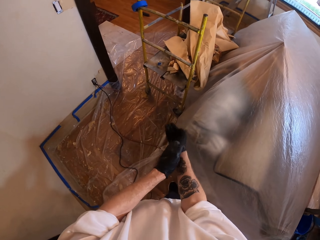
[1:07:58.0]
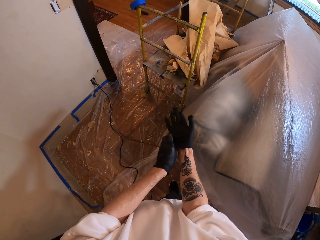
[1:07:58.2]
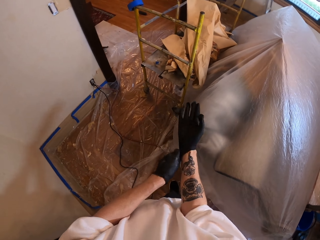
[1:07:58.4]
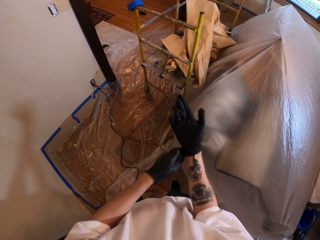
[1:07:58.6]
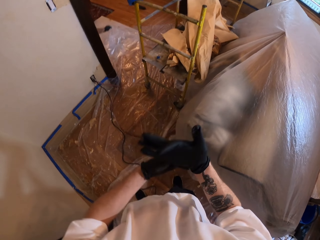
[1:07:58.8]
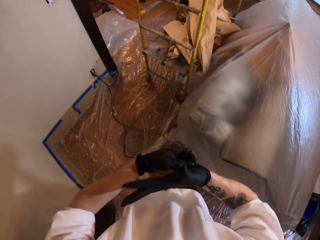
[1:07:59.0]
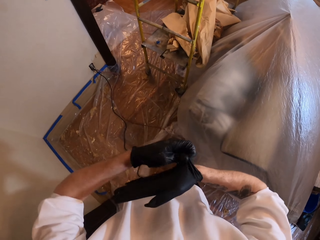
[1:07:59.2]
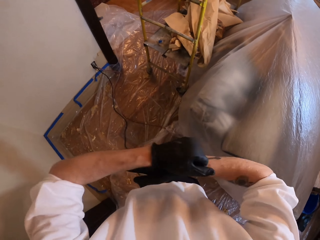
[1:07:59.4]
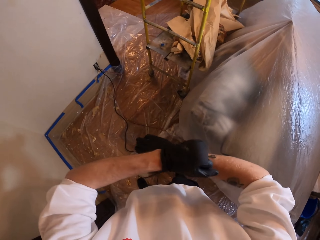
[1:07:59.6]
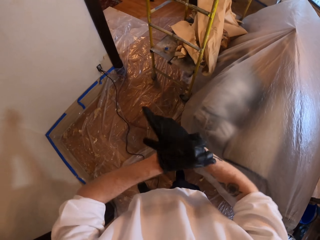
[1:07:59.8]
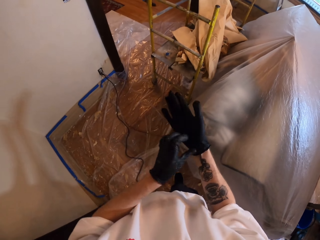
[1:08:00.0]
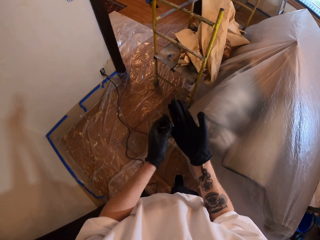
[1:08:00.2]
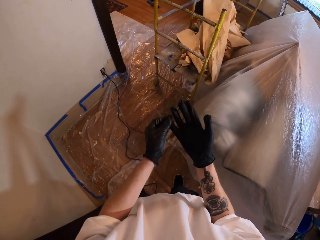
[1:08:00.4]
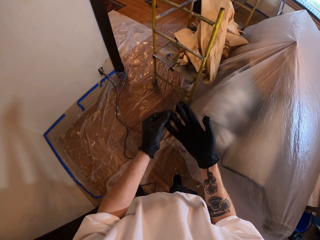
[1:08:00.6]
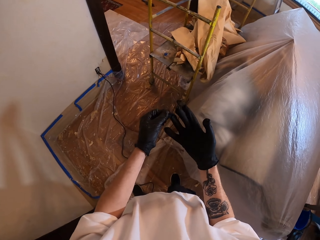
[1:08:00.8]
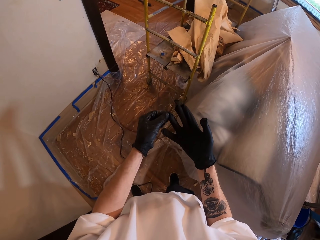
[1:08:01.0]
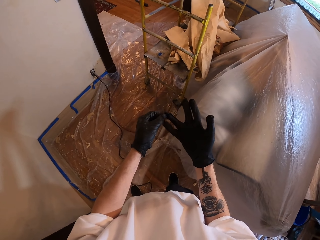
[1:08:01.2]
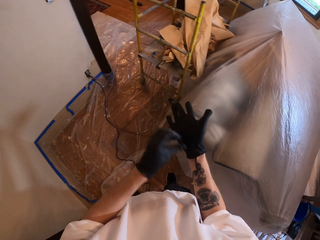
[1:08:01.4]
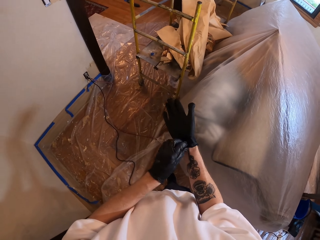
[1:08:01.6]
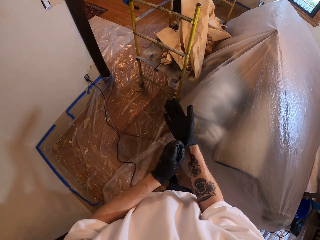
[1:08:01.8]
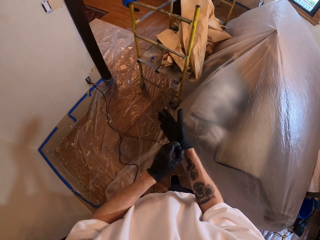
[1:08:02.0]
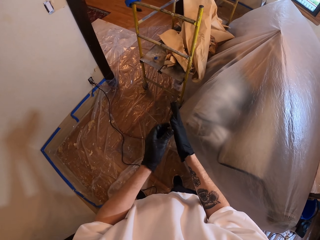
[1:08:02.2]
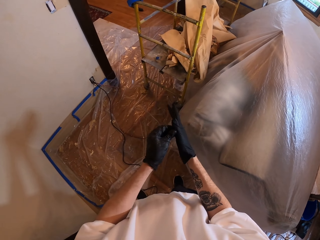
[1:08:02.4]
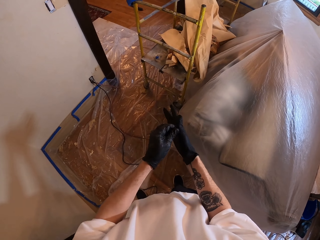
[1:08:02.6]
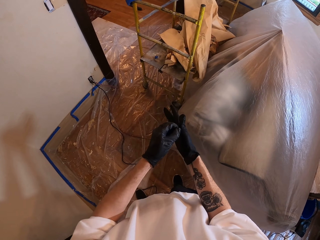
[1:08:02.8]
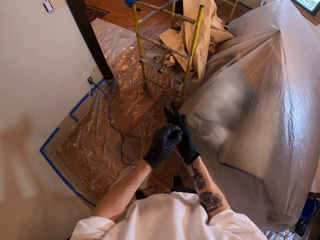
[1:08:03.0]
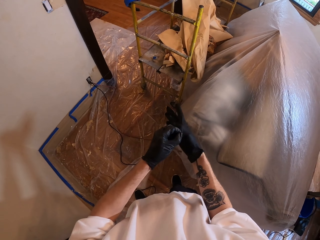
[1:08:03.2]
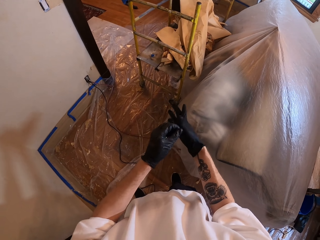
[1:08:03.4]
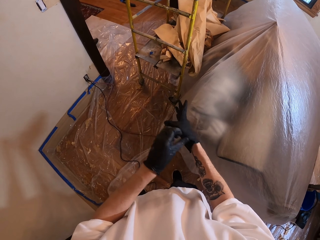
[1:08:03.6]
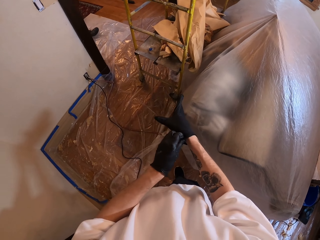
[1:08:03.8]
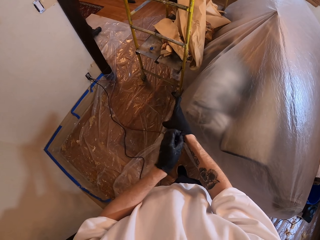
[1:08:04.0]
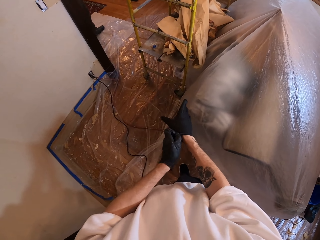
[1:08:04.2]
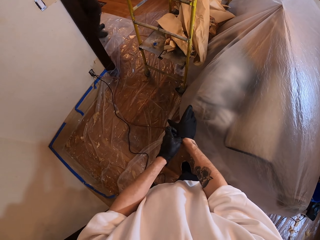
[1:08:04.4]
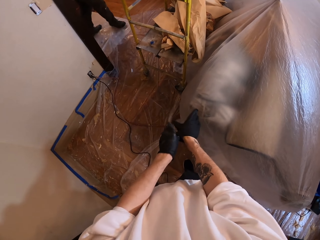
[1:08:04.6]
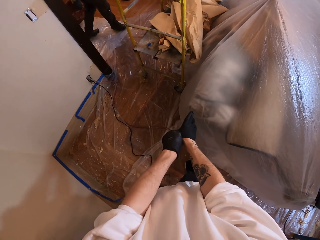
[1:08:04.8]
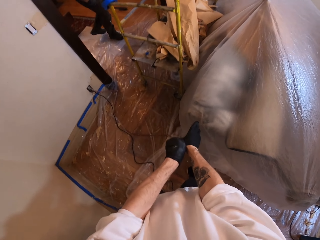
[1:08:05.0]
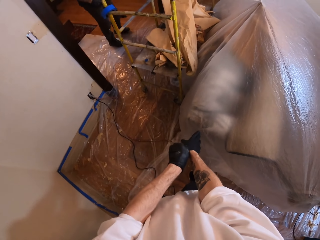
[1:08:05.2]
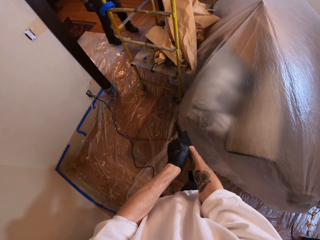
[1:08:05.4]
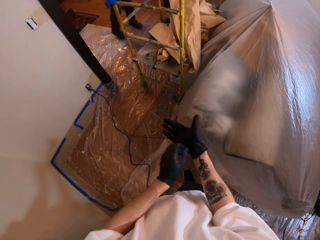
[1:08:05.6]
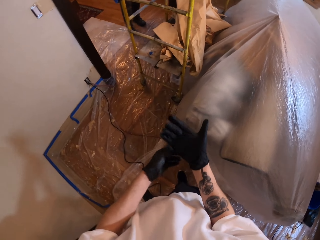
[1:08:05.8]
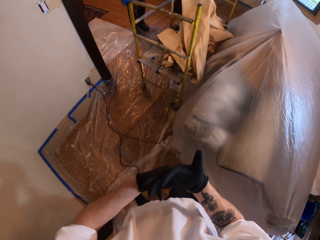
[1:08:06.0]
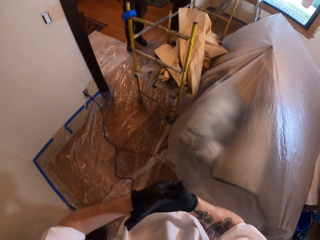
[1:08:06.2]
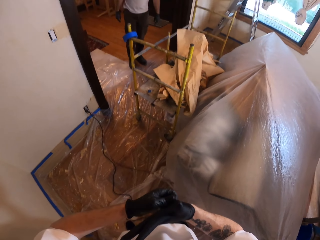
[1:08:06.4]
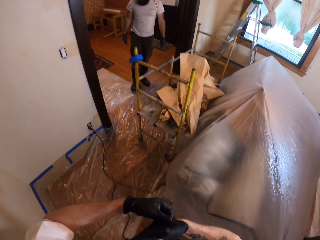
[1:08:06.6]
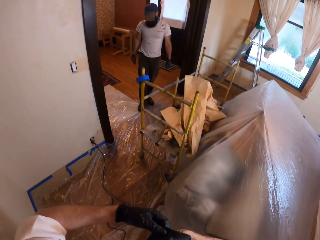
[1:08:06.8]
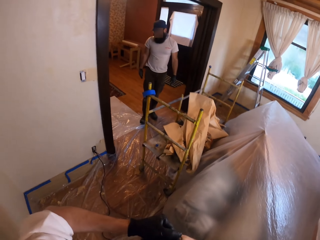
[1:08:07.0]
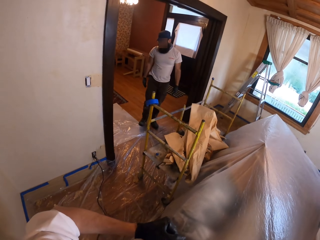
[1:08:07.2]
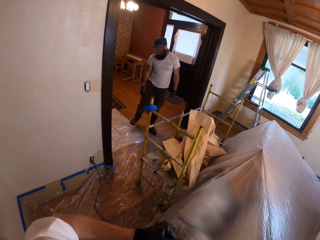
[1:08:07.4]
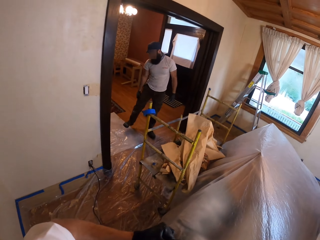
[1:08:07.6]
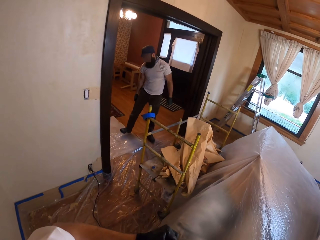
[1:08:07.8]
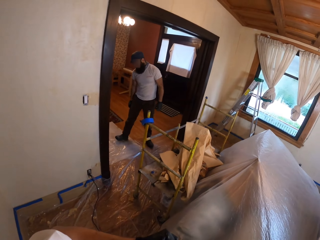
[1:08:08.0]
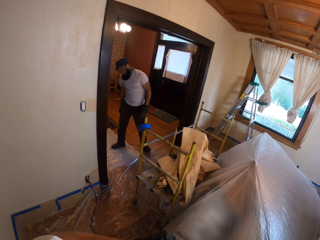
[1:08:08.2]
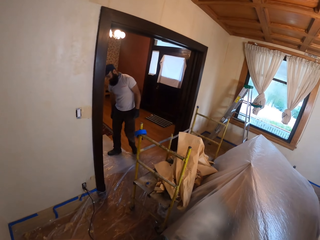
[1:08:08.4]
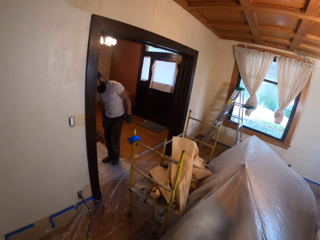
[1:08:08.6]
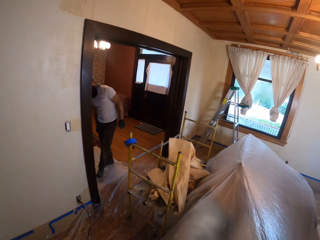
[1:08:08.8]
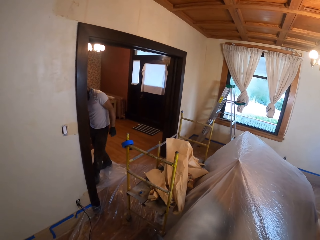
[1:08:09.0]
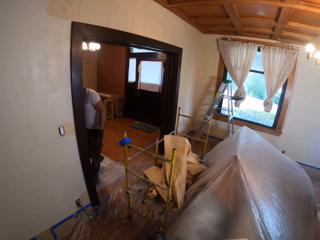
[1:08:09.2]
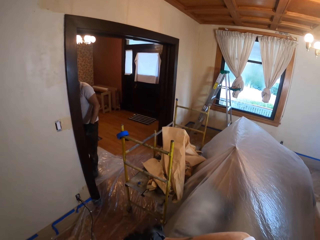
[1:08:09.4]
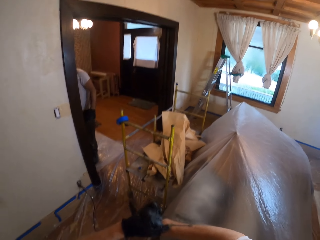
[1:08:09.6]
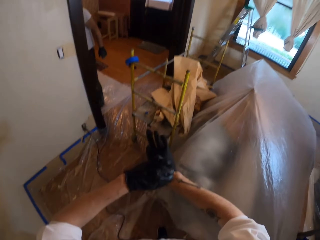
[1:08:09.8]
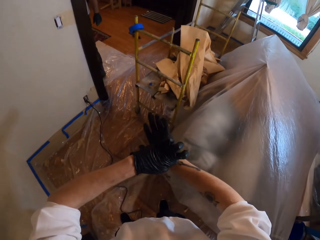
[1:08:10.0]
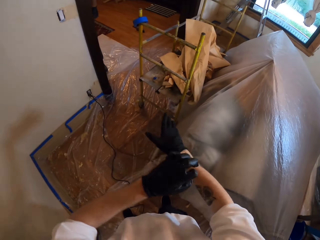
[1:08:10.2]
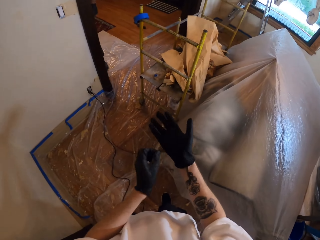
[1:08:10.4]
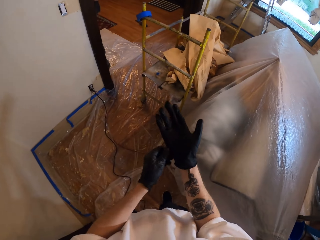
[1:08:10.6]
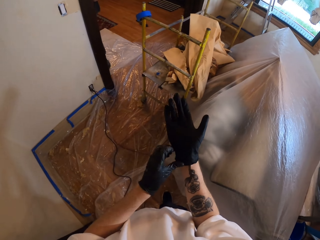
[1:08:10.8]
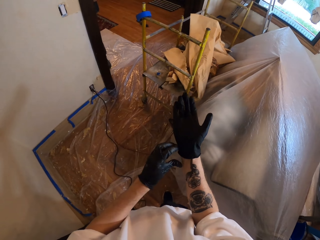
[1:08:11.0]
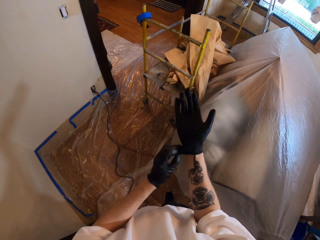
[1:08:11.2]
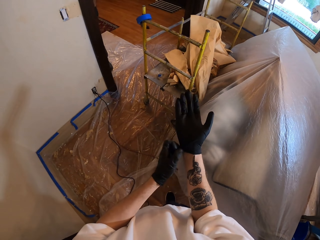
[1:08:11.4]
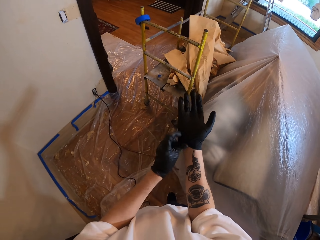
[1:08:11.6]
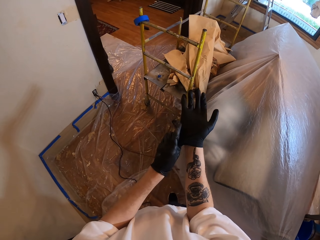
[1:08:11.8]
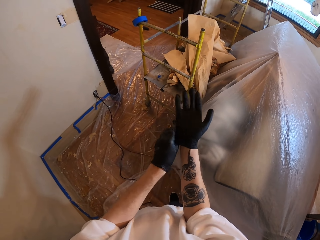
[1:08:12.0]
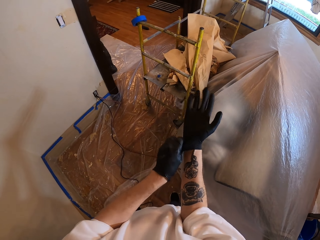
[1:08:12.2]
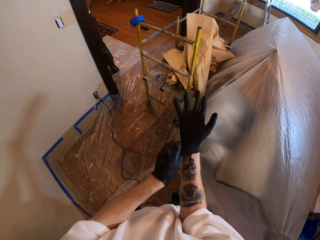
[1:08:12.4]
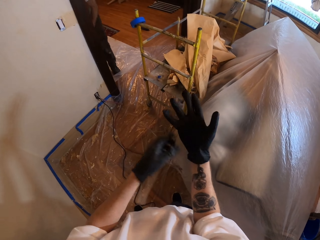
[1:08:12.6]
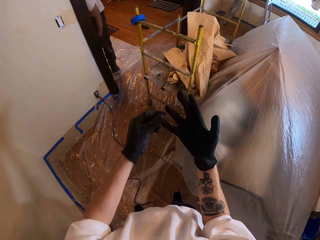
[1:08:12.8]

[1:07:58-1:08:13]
A man spreads a paper. The camera wearer aligns gloves. The man walks on the spread polyester lining. The camera wearer aligns the gloves. They look around. The man scratches his hip and walks. The camera wearer aligns the gloves.

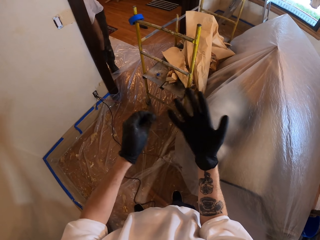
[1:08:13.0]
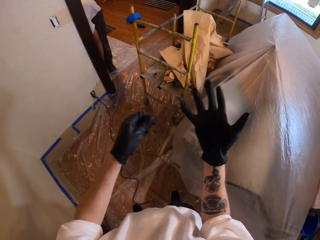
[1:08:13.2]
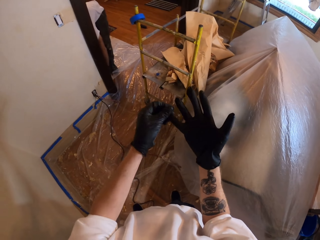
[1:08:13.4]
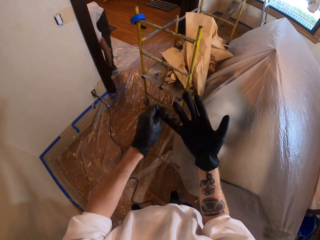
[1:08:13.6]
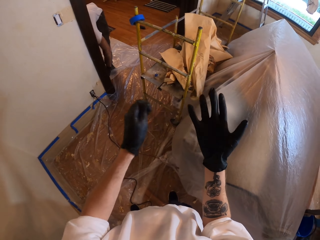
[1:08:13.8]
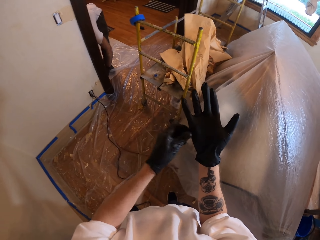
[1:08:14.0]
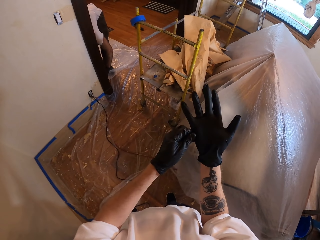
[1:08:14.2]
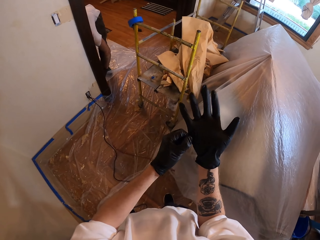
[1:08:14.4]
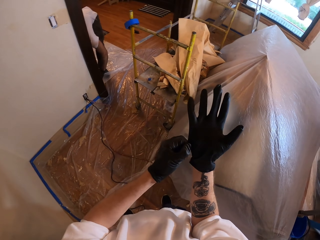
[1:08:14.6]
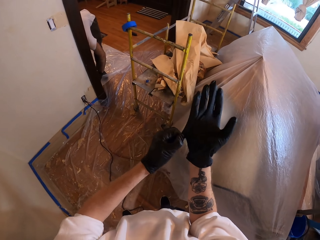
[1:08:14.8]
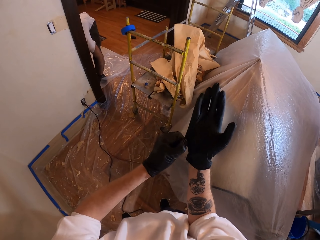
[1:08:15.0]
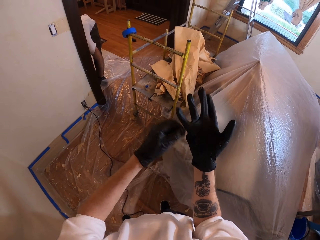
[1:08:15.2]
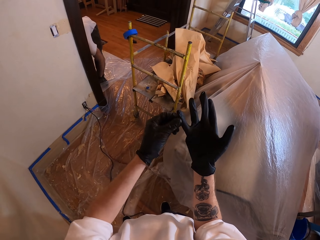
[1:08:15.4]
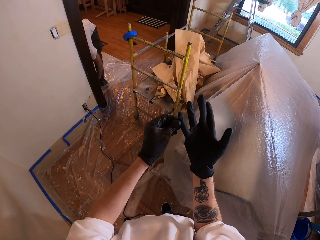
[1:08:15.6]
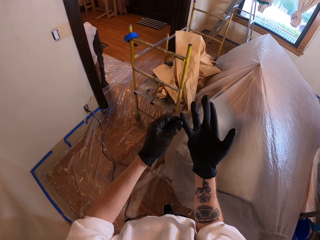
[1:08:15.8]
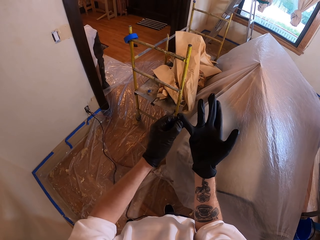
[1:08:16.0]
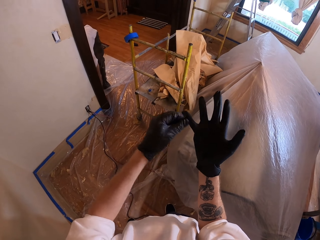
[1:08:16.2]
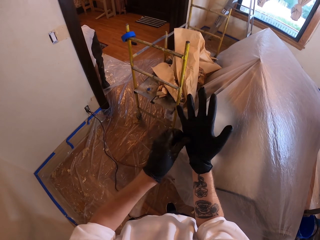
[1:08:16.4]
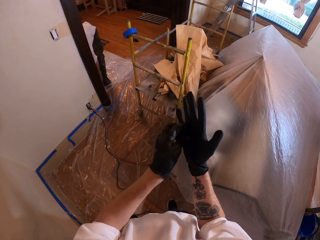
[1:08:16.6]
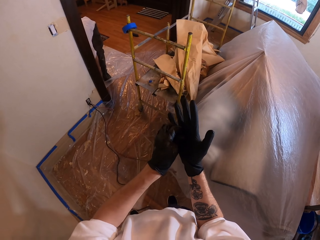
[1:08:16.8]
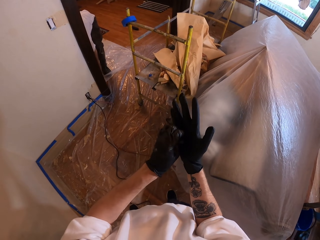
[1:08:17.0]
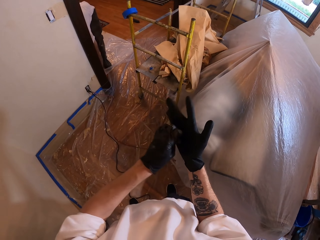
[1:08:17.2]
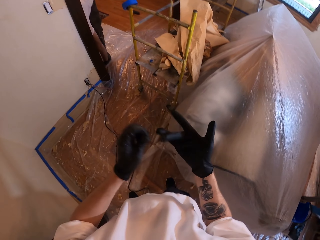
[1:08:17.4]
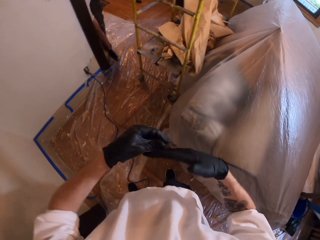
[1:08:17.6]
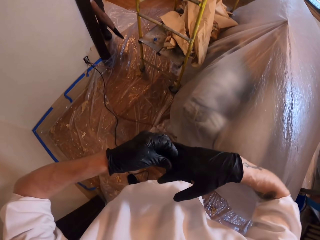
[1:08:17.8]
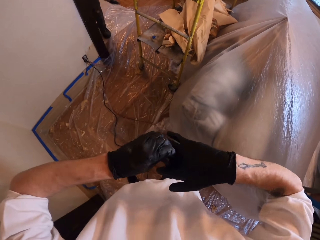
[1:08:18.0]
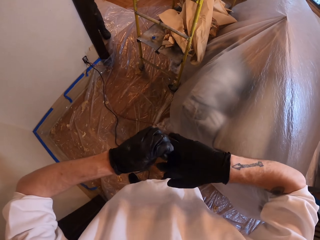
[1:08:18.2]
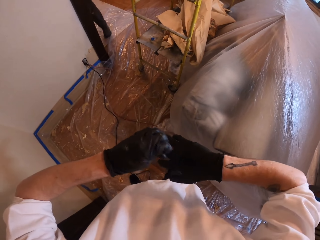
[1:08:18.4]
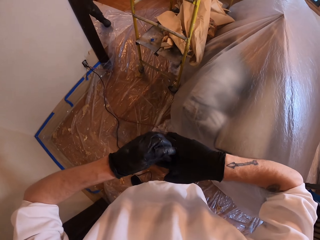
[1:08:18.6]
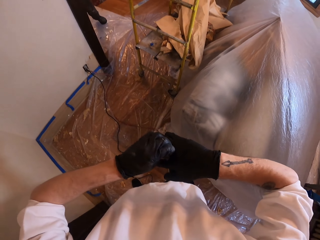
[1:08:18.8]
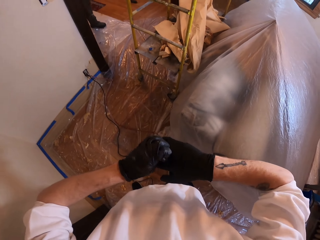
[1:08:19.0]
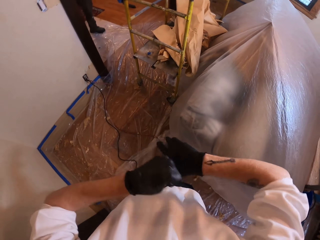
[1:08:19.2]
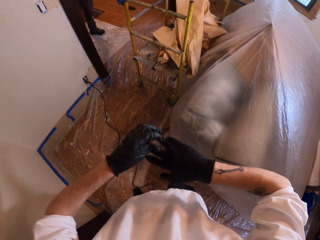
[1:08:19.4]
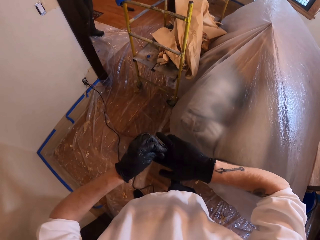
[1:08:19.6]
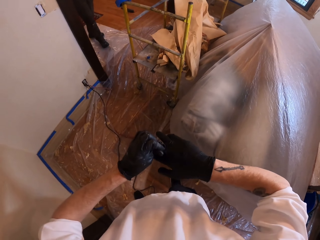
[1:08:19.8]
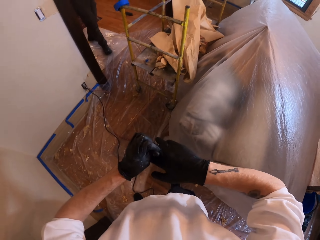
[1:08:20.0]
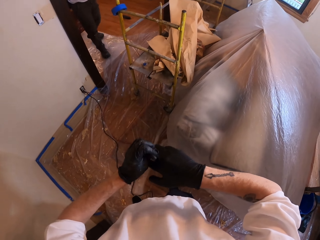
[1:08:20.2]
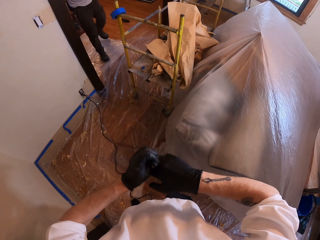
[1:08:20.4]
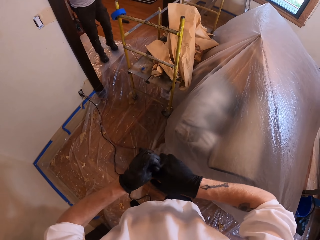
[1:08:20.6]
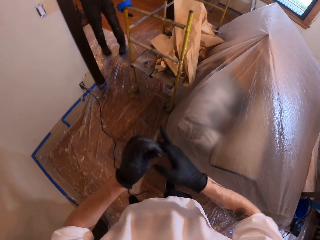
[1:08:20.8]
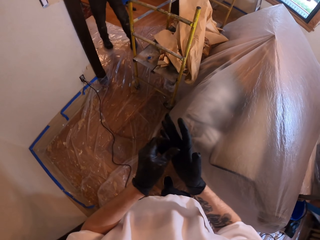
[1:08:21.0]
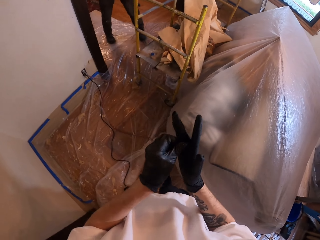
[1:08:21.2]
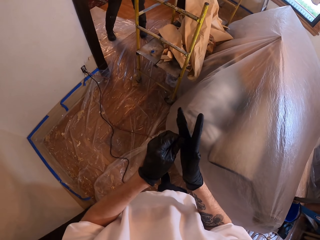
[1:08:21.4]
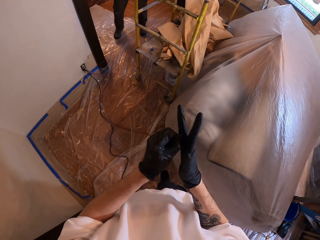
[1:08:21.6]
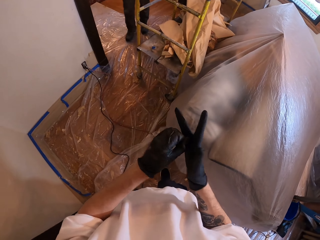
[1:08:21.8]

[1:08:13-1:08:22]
A man bends. The man stands and walks. The camera wearer aligns gloves.
